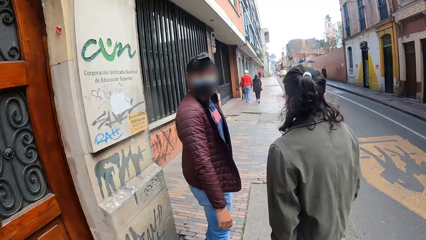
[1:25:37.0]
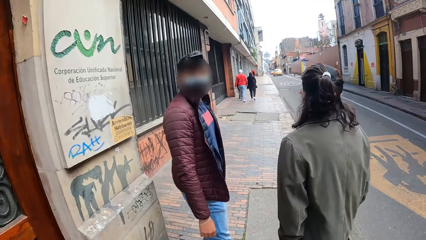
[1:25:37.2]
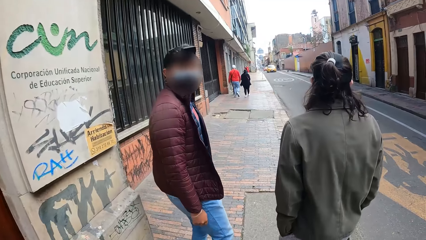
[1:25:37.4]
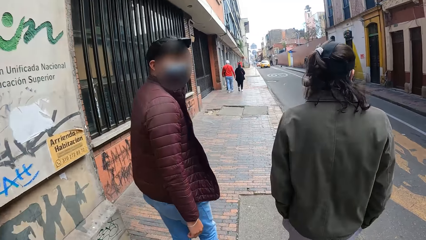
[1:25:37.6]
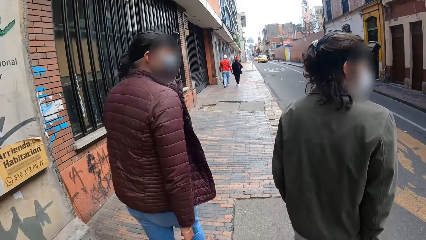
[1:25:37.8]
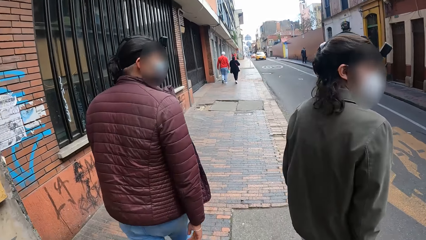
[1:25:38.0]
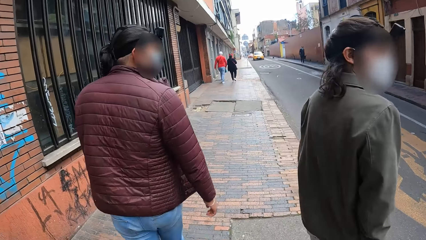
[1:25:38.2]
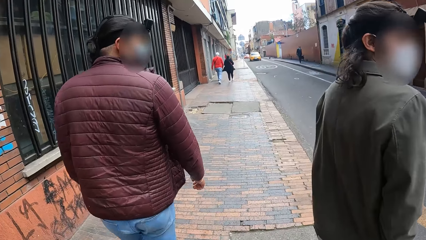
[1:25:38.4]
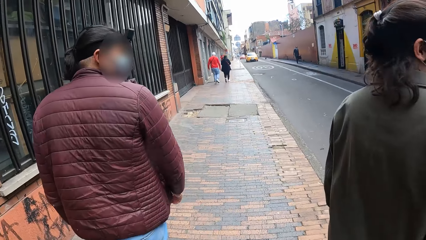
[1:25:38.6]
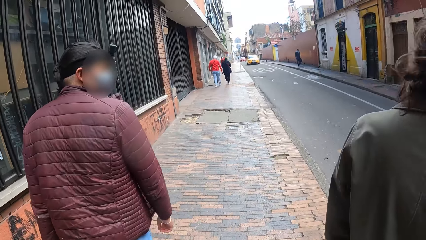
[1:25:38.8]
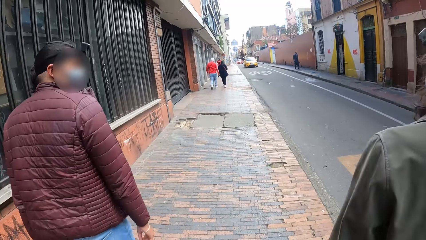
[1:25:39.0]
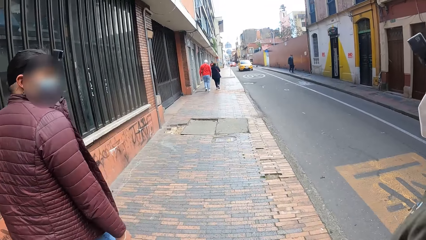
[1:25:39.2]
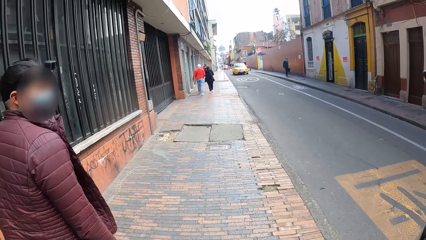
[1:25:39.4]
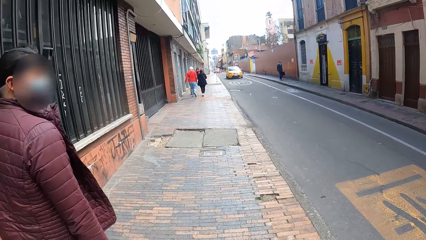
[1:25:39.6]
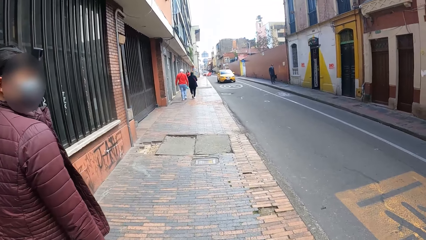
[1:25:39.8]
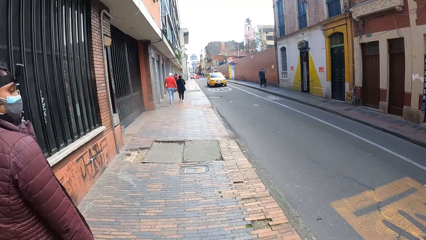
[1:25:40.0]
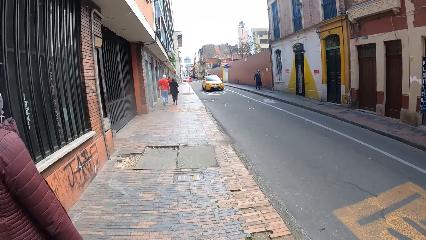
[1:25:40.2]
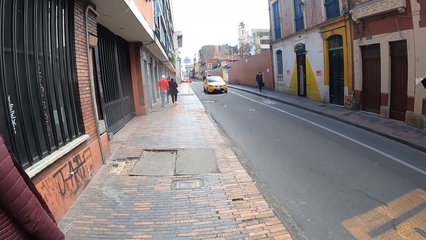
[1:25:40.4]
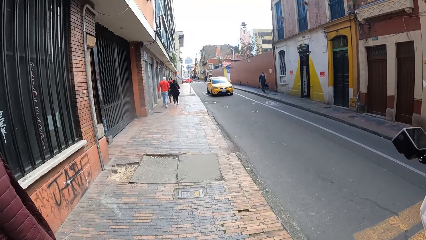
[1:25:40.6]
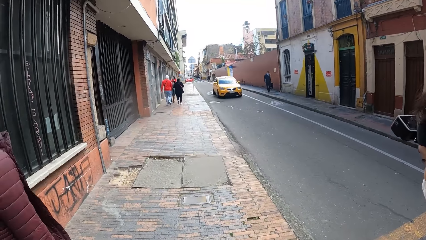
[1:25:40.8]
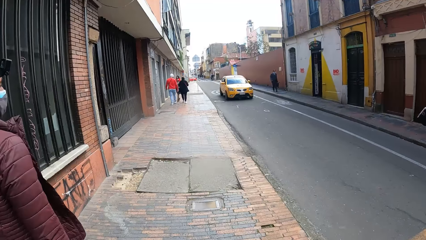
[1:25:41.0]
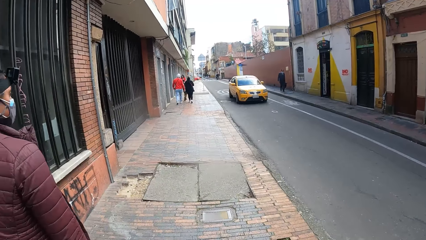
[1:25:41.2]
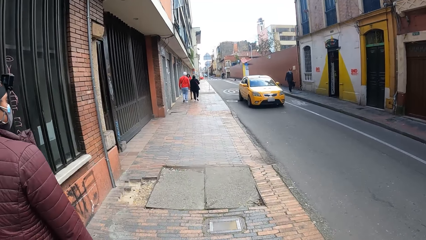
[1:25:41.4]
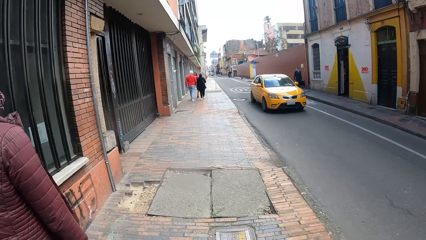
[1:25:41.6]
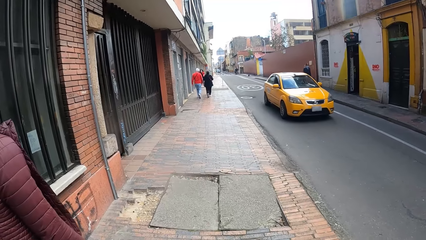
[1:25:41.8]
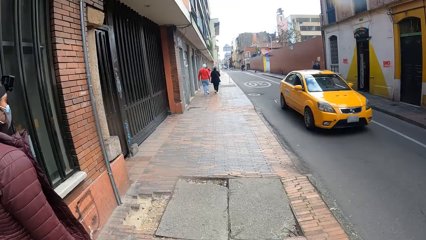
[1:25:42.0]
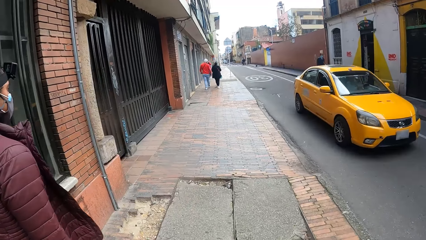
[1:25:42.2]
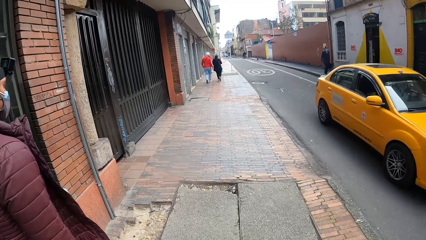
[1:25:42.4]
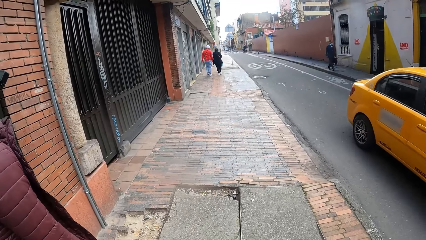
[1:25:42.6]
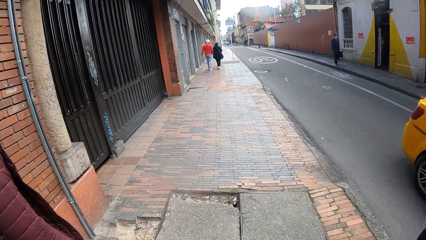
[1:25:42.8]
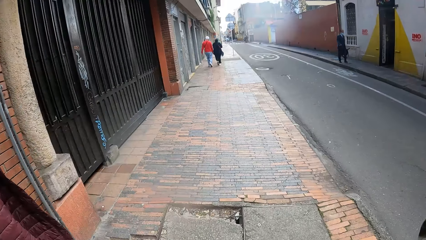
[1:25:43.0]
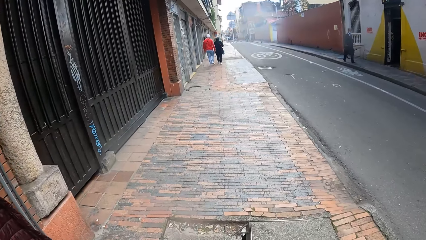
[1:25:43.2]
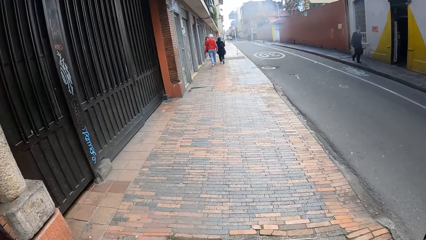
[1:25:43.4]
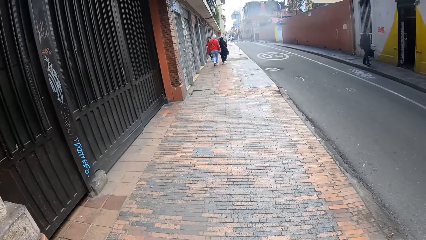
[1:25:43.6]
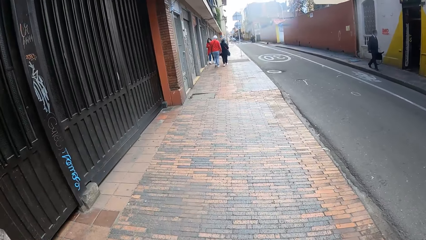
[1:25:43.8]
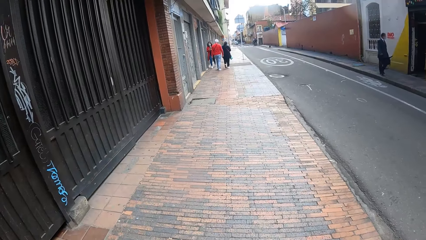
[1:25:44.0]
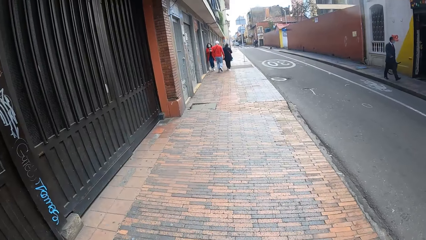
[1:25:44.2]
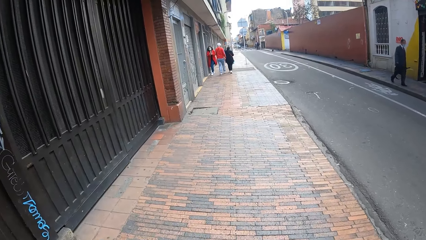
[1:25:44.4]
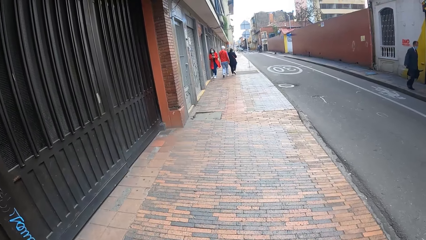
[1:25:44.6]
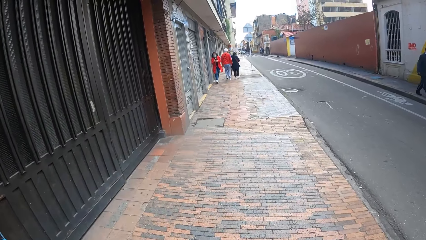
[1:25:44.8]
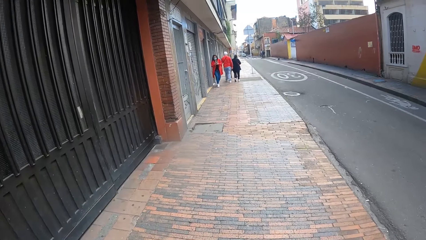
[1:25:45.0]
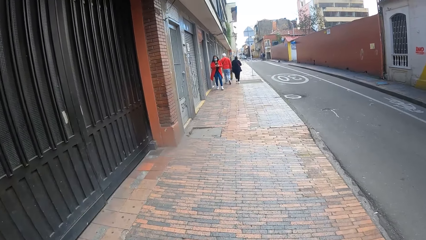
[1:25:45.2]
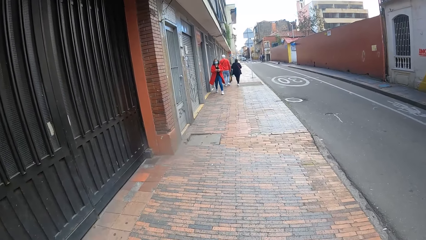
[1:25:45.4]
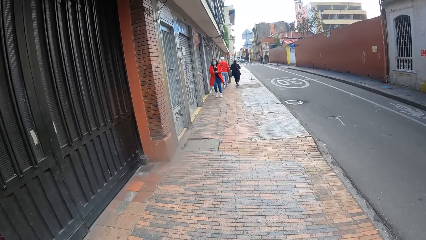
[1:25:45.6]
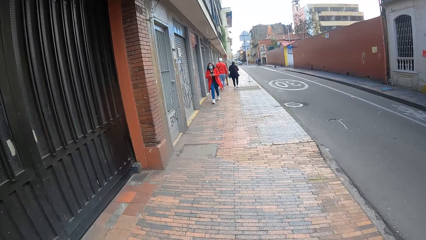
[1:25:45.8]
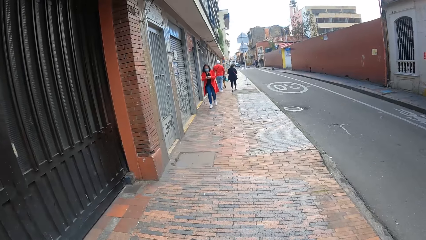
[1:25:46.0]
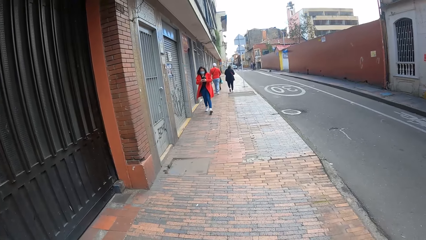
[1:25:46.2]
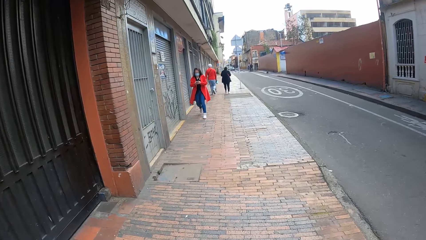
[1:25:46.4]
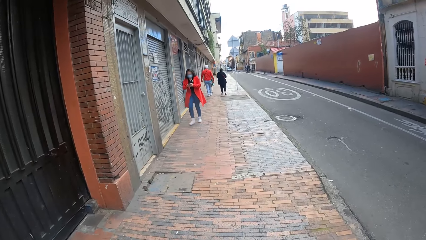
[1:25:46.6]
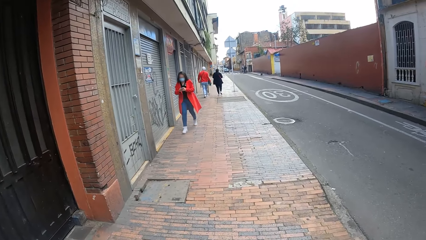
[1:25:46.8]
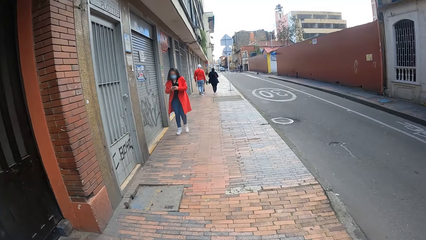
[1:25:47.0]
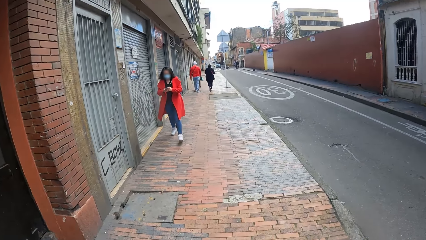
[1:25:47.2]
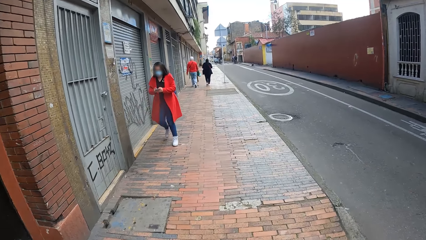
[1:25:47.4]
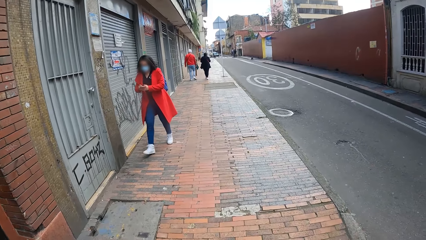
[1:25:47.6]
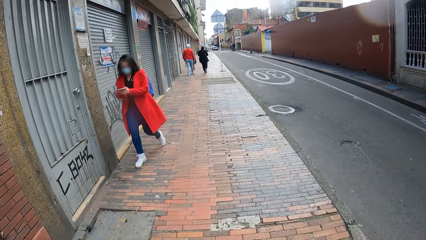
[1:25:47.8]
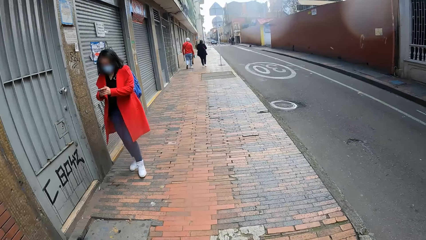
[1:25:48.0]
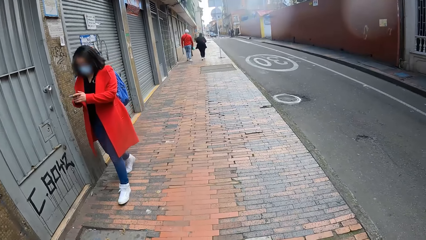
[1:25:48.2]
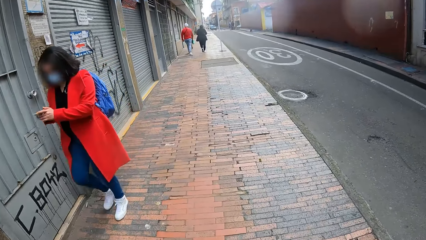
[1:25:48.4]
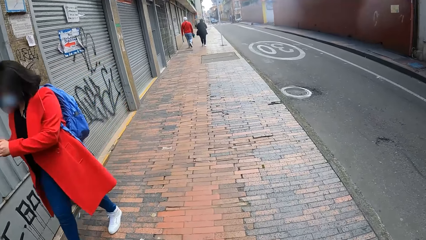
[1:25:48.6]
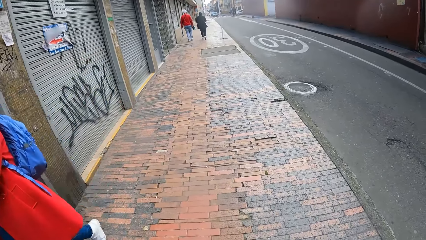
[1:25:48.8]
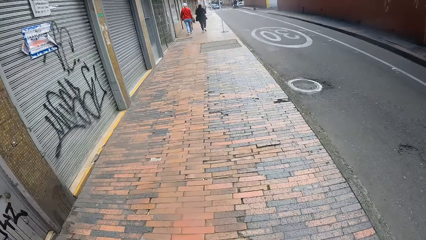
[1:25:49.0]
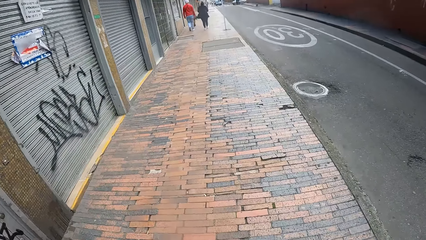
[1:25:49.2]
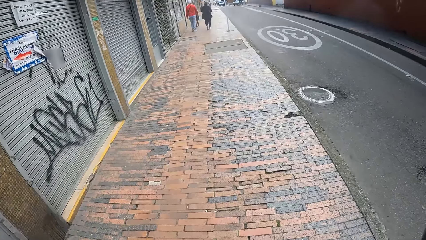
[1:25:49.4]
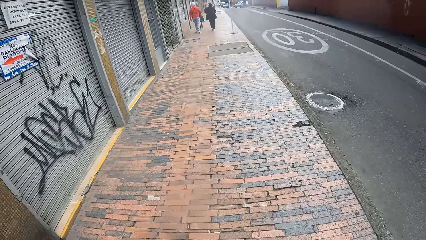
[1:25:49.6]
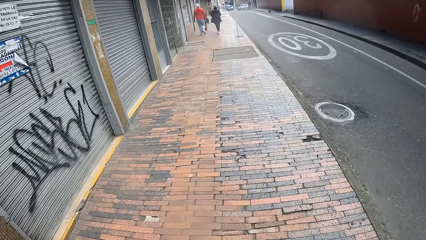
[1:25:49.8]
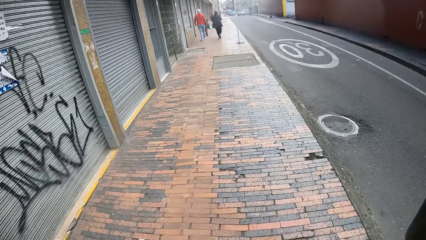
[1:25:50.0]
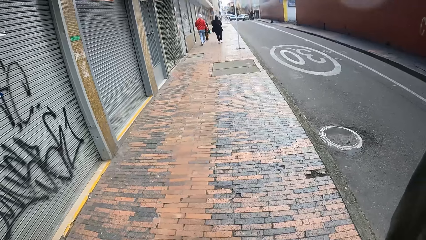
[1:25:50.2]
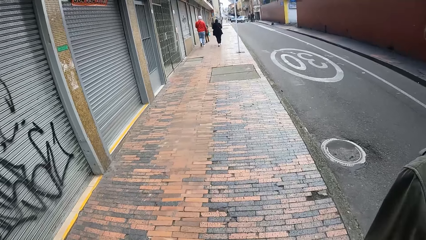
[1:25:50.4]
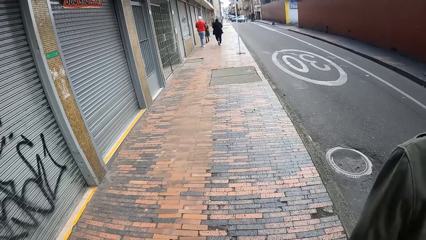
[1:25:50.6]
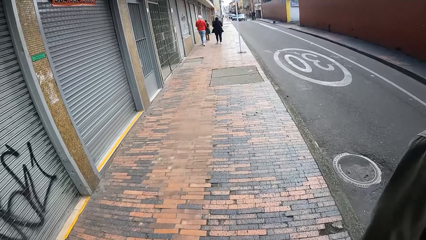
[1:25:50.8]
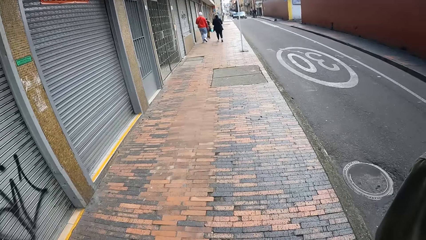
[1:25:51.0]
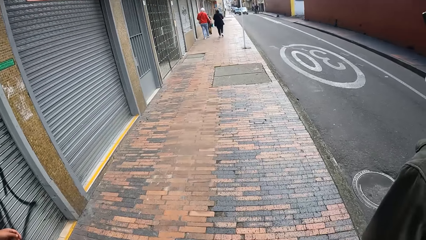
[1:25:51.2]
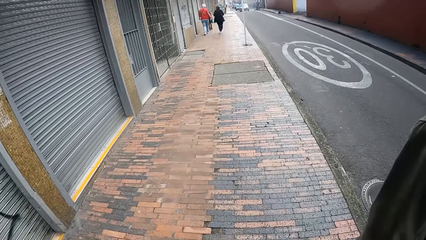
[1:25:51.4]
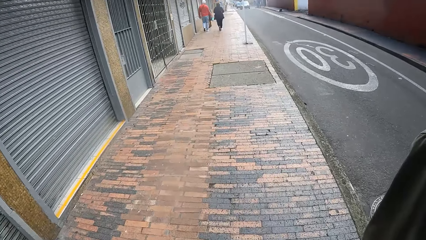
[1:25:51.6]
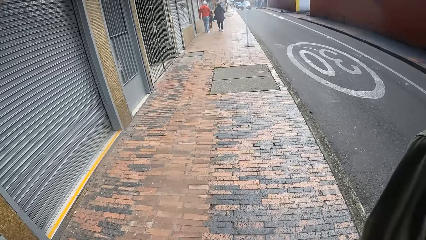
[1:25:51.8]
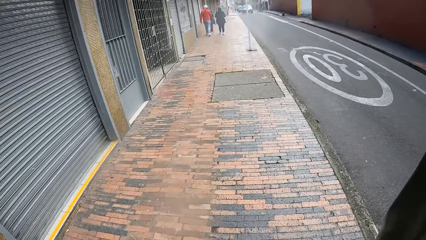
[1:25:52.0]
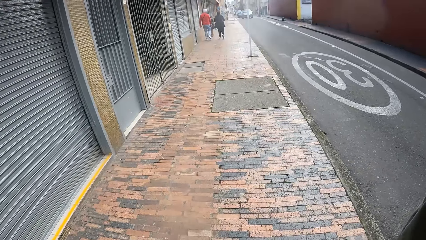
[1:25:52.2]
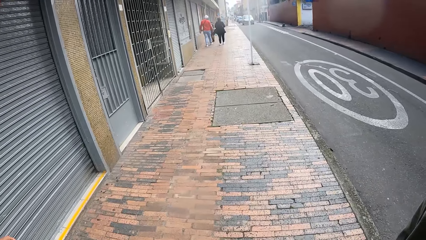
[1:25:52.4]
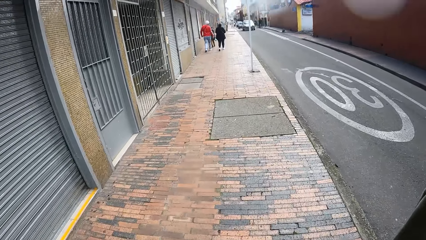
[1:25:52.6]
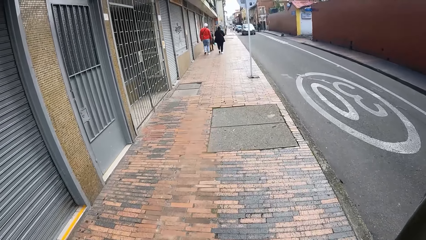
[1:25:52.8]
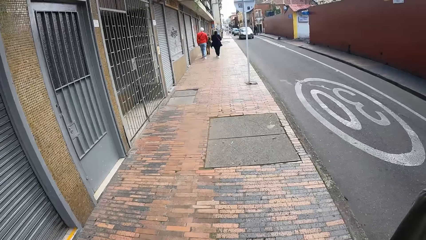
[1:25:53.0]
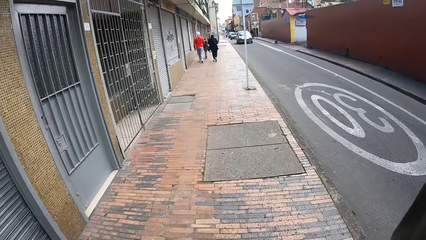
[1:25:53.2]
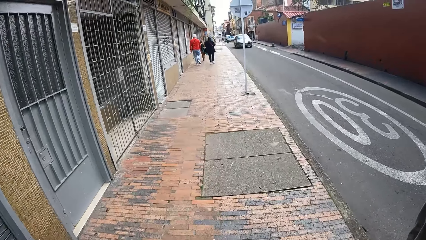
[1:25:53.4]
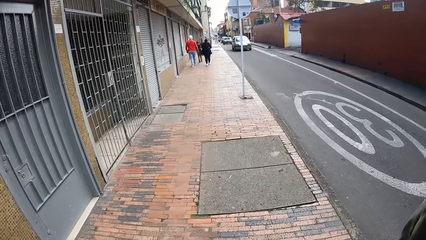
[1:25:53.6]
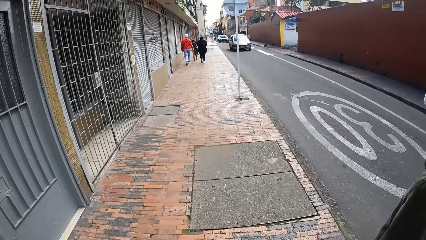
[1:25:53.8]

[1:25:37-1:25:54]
A man interacts with the camera wearer. The camera wearer walks alongside another man on the road. They walk alongside the first man on the road. A yellow car drives past them on the road.
